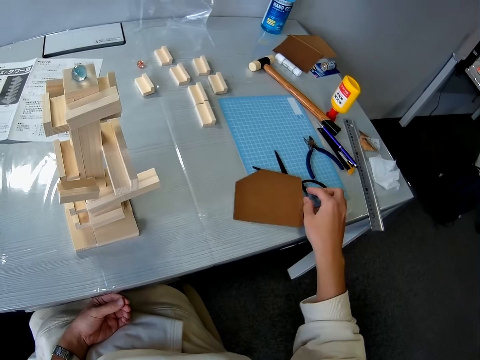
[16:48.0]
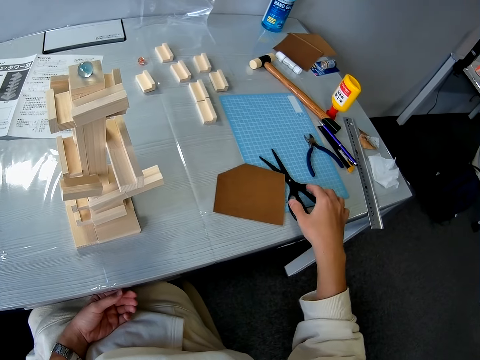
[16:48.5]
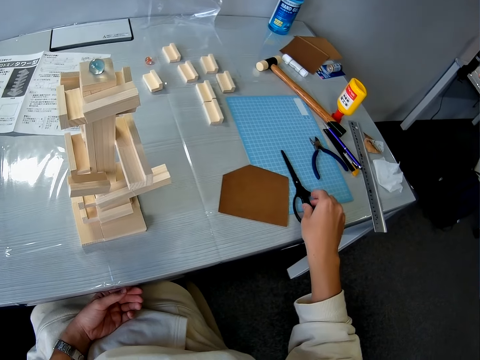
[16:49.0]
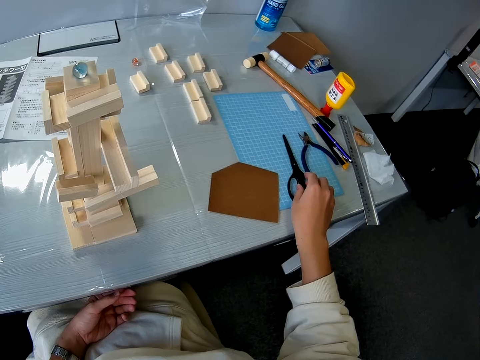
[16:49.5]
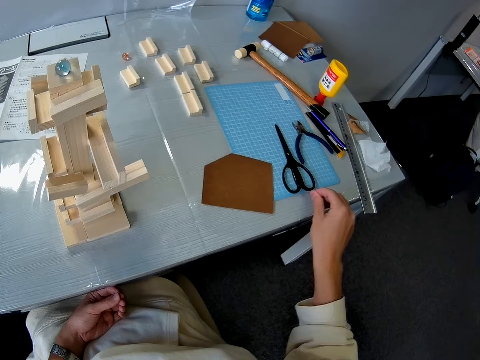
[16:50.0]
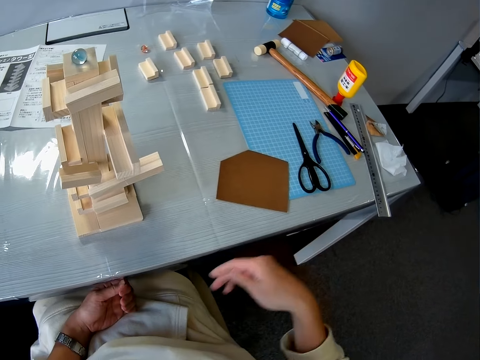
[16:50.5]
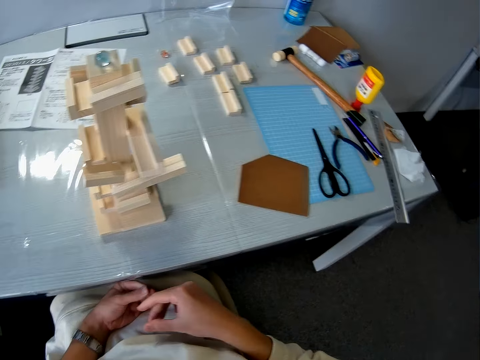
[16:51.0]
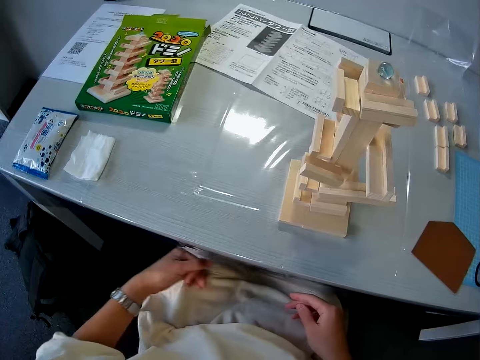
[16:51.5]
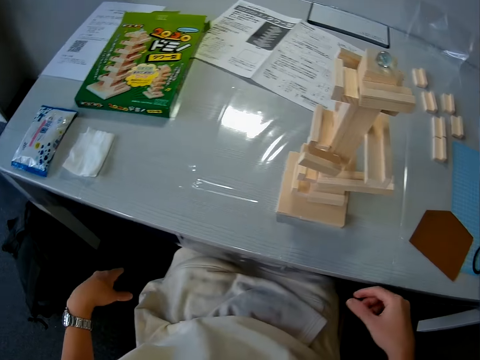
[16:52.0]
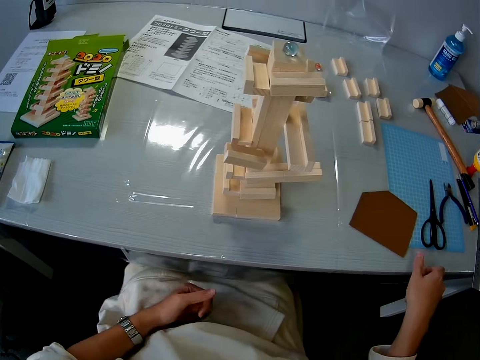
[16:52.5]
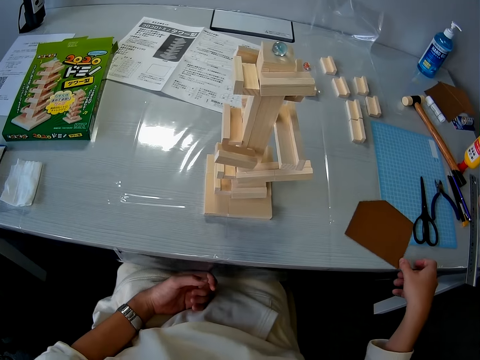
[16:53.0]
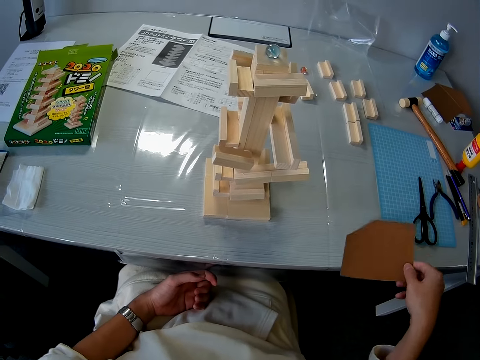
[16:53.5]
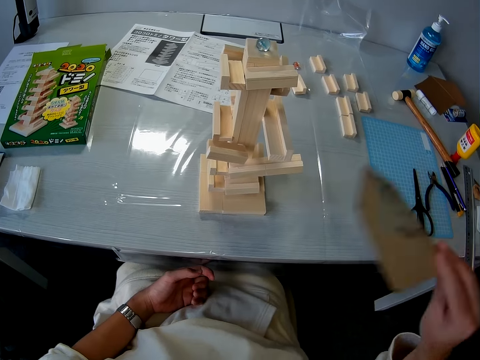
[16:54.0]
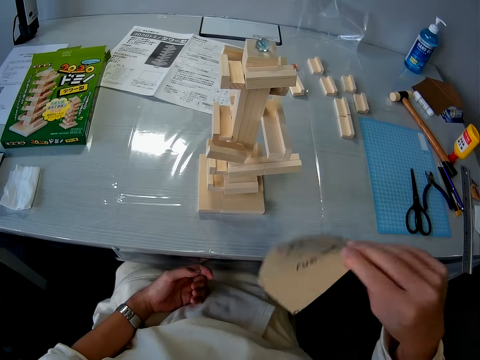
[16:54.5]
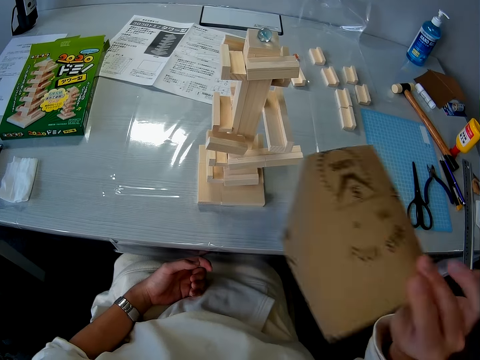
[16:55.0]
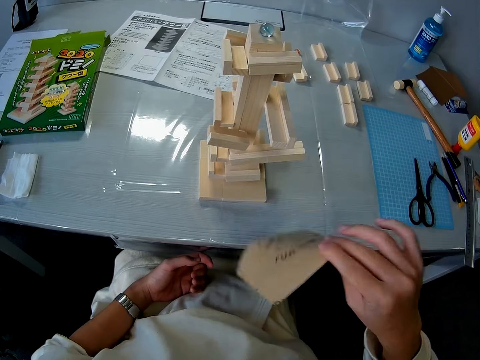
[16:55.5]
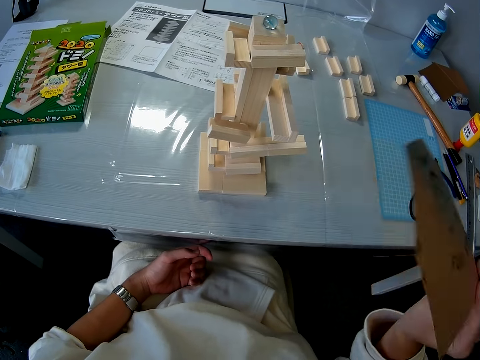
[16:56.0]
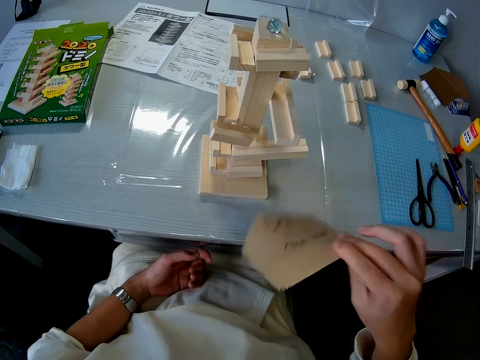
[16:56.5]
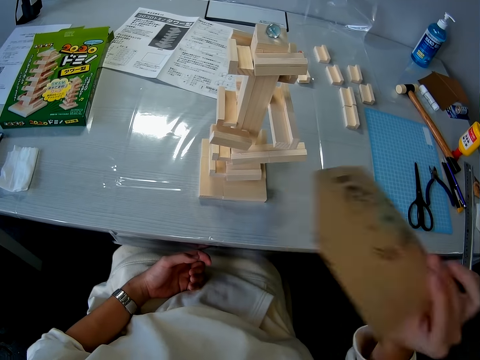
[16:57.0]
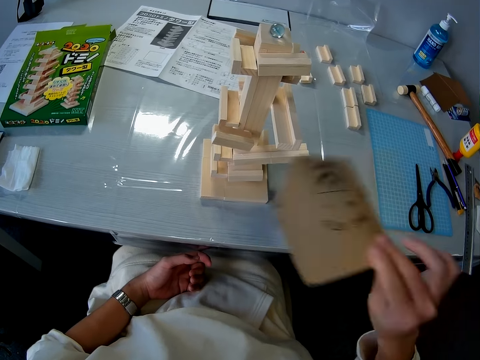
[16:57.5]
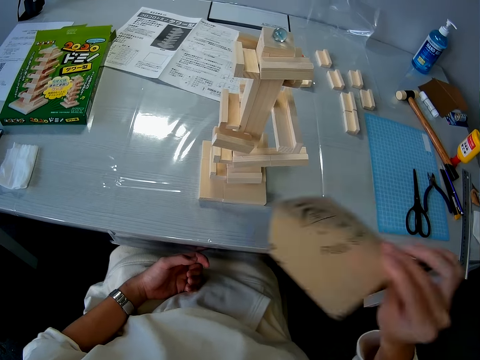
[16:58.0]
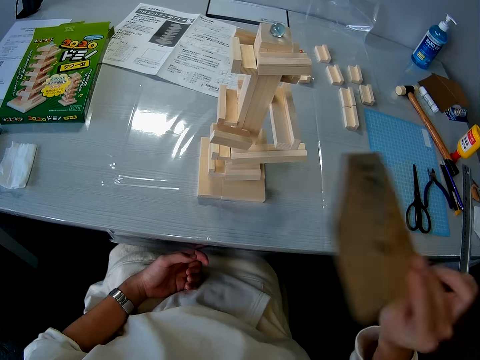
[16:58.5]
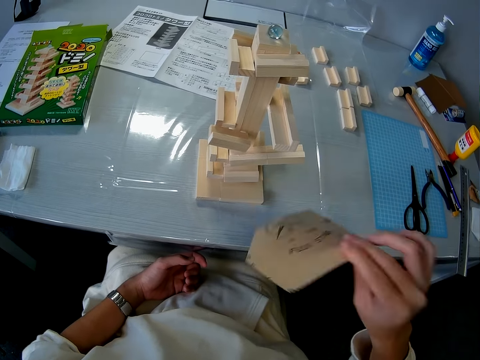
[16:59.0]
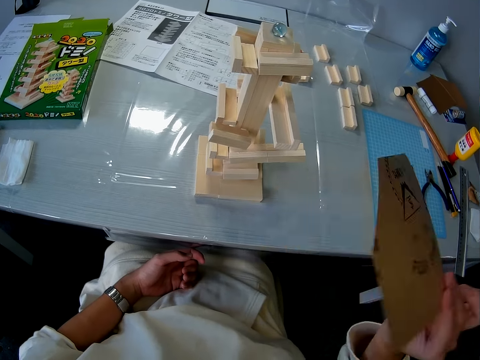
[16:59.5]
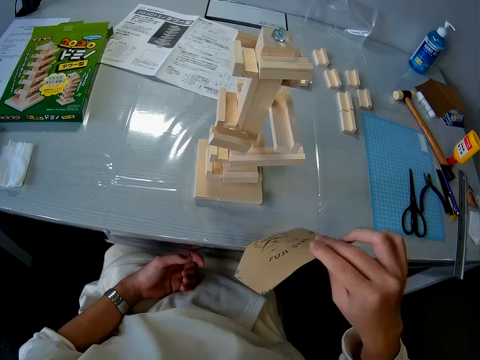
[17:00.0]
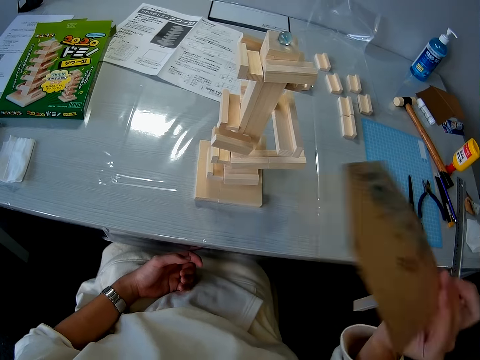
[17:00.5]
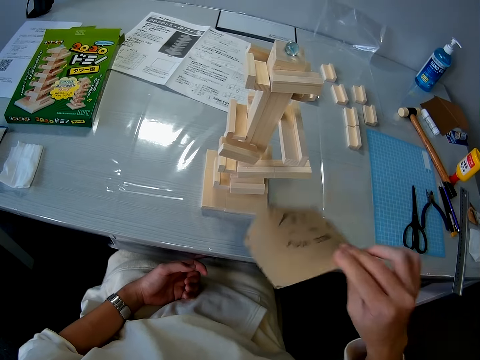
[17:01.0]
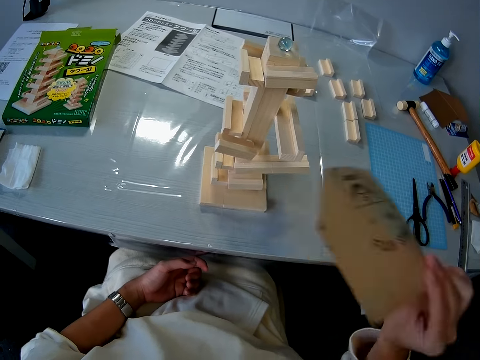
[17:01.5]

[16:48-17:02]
The camera wearer holds the scissors placed on the table. She shifts the scissors on the table. She looks around. She picks up the sandpaper from the table. She fans the wooden mechanical model with the sandpaper in her right hand.

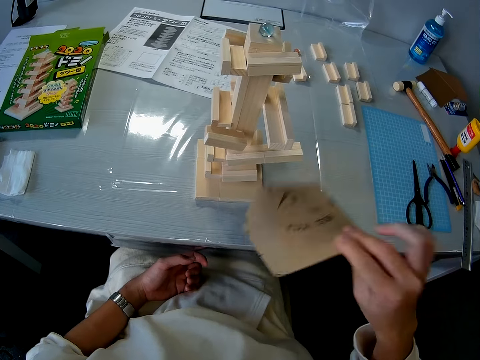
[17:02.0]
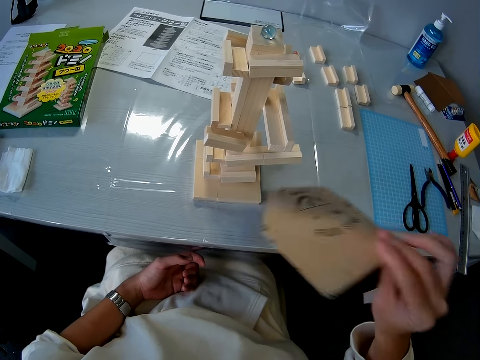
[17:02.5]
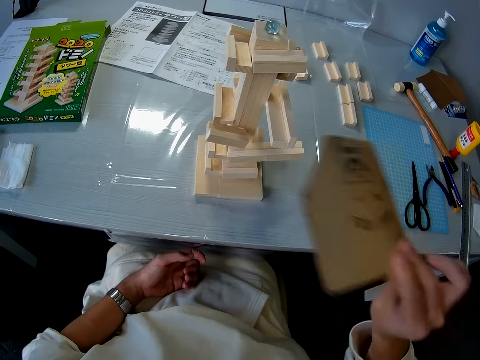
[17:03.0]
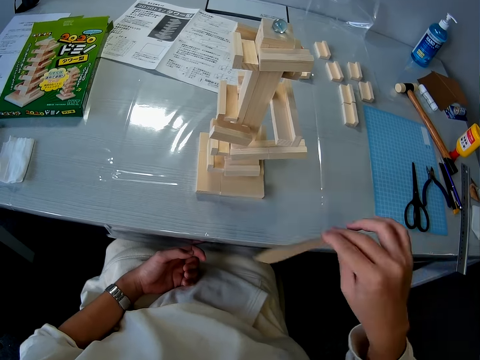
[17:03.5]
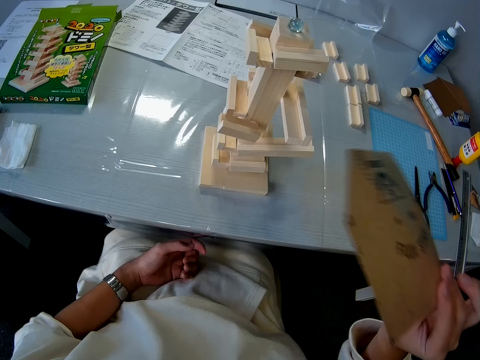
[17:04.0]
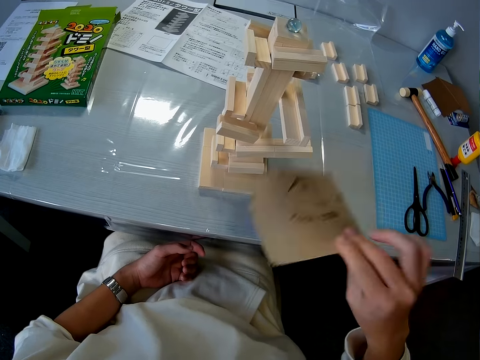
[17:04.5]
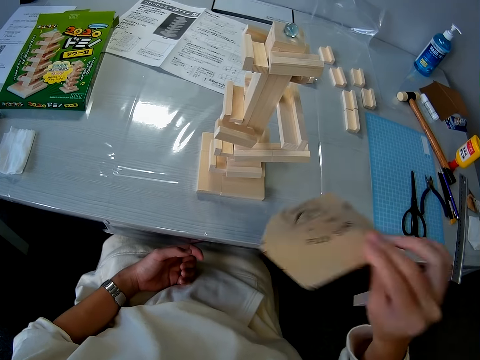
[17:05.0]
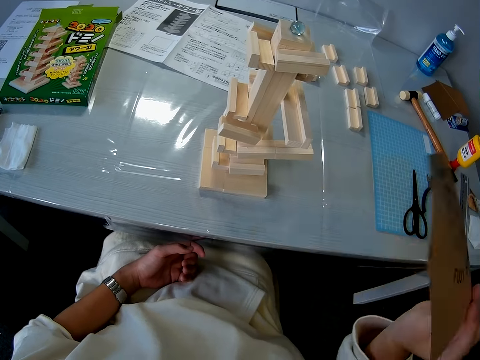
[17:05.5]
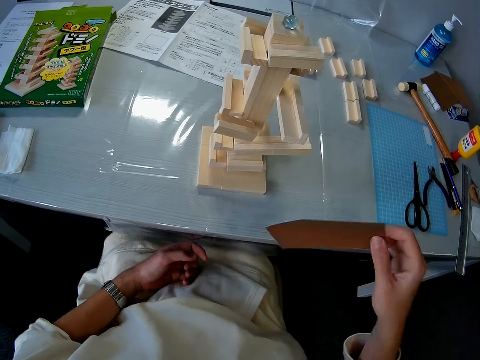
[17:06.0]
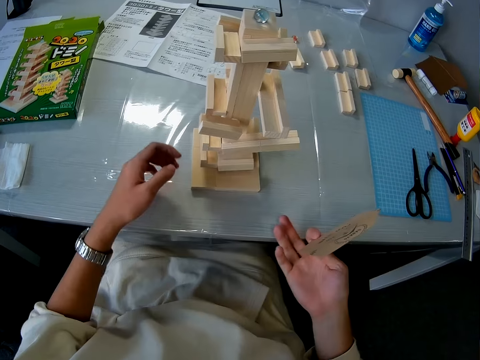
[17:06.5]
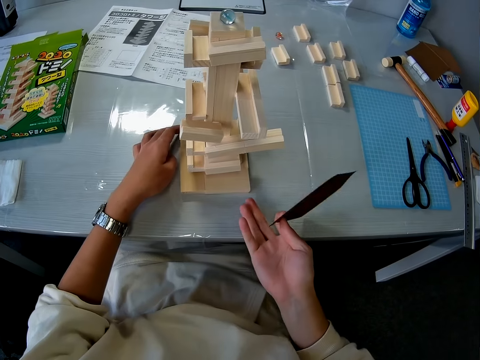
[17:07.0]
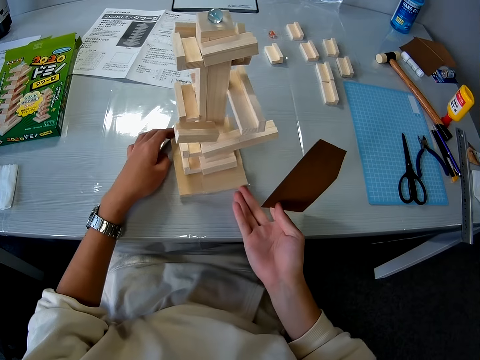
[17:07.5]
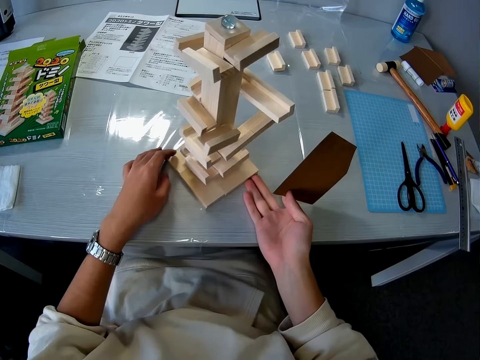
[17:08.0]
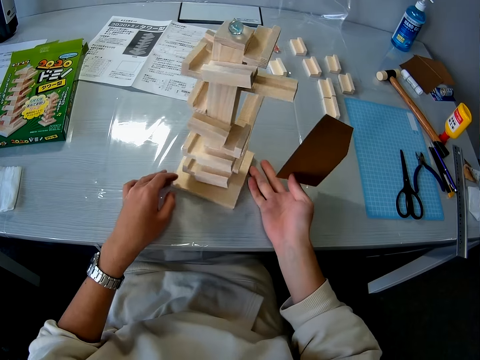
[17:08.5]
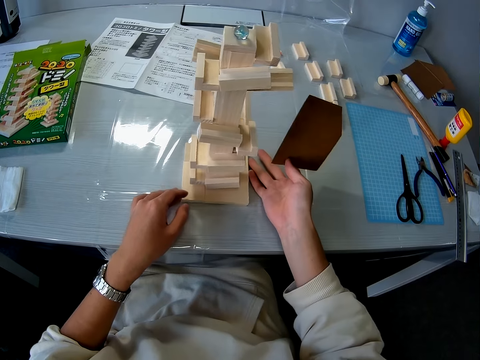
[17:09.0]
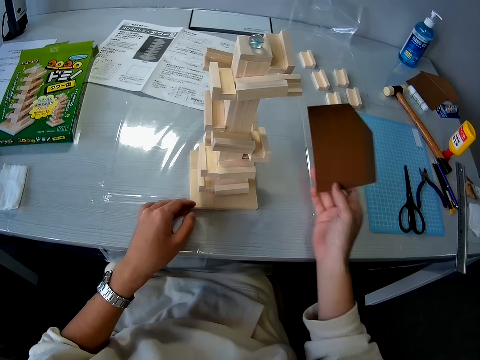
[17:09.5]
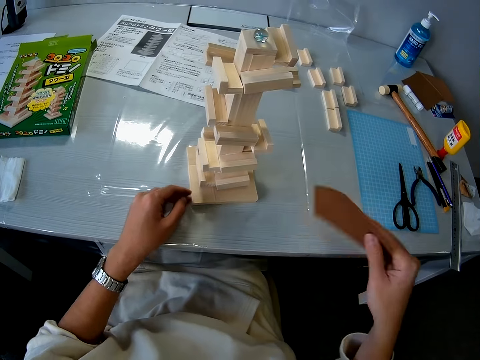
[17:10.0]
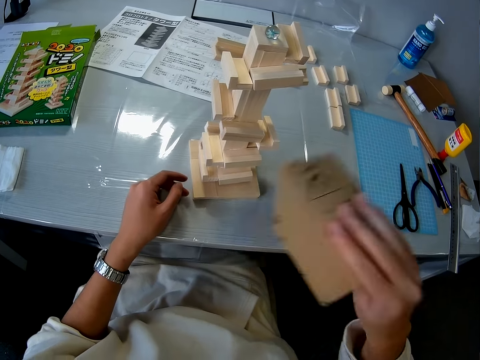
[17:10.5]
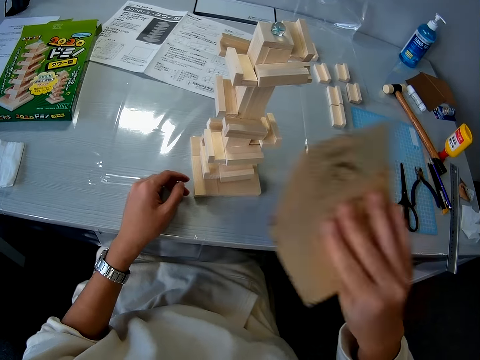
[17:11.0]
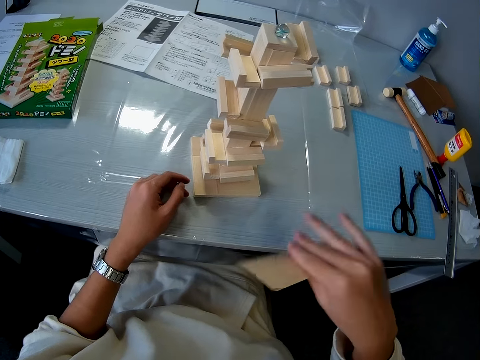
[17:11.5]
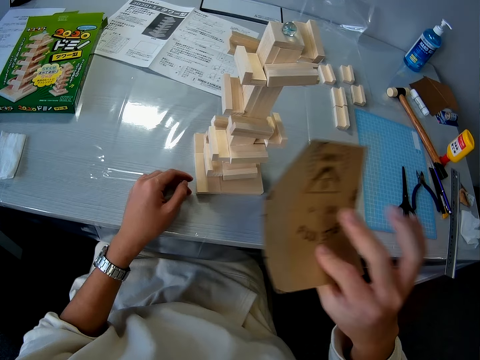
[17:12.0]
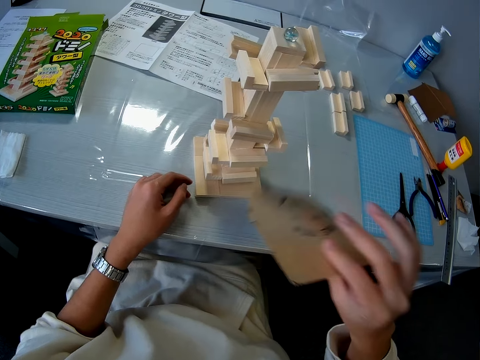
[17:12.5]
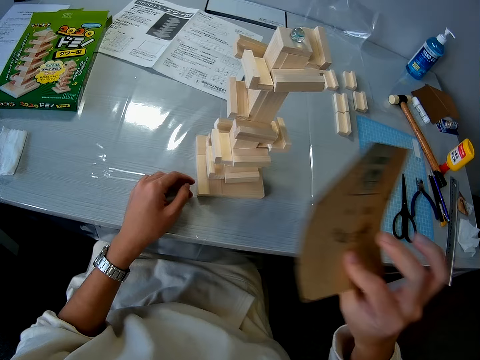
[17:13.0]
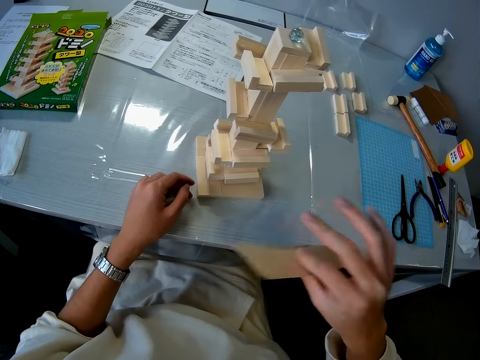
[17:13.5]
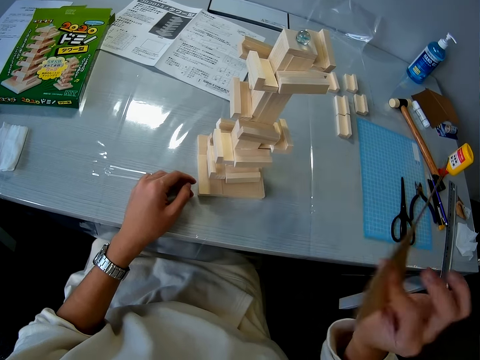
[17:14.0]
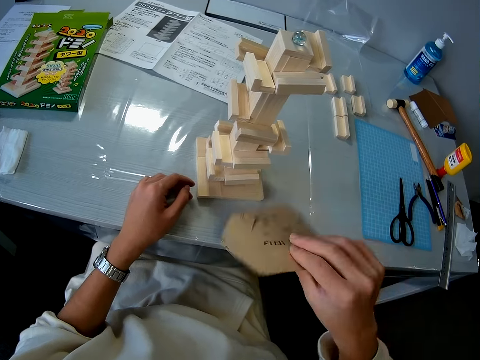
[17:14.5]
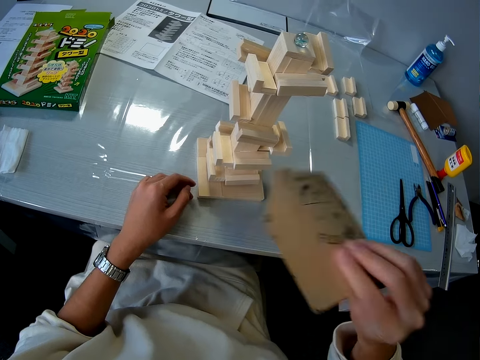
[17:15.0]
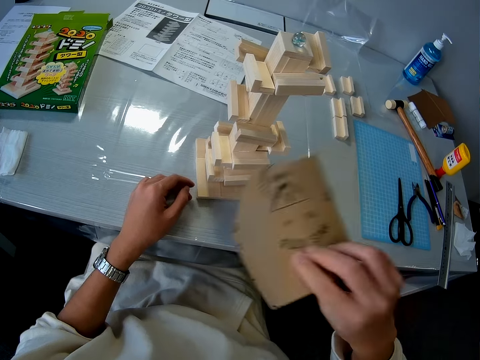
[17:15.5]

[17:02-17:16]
The camera wearer turns the wooden mechanical piece on the table. She fans the wooden mechanical model with the sandpaper in her right hand.
